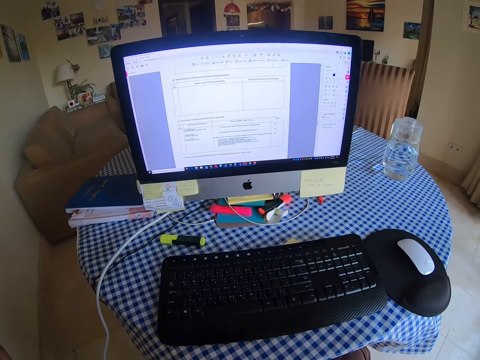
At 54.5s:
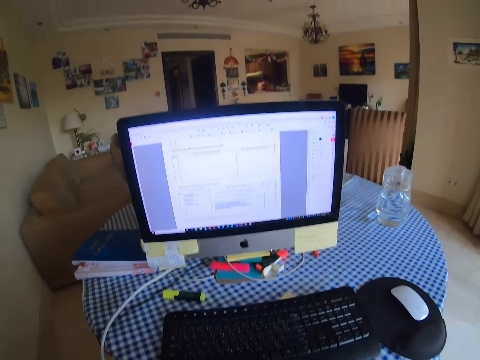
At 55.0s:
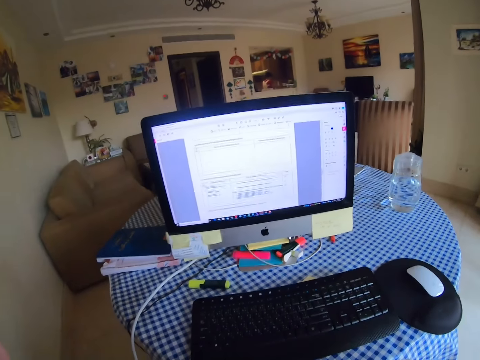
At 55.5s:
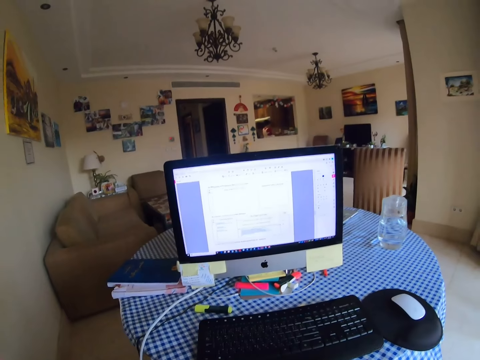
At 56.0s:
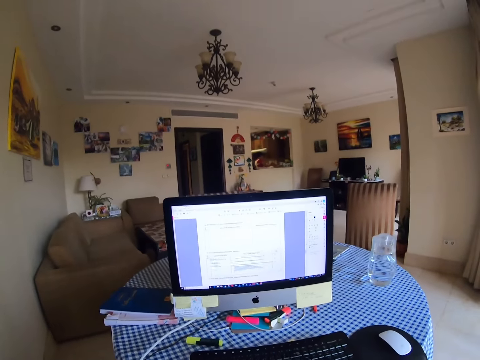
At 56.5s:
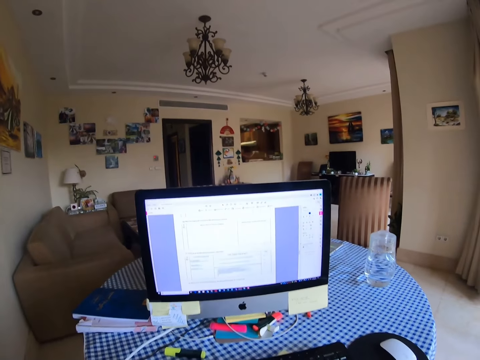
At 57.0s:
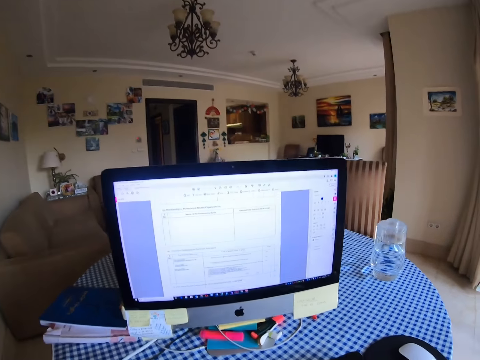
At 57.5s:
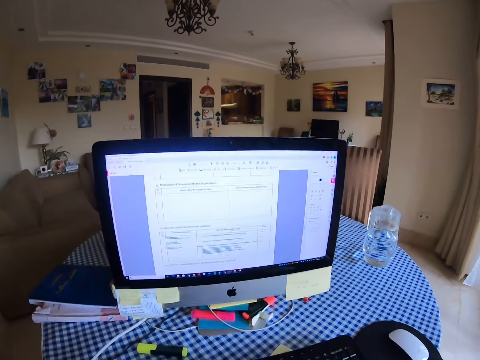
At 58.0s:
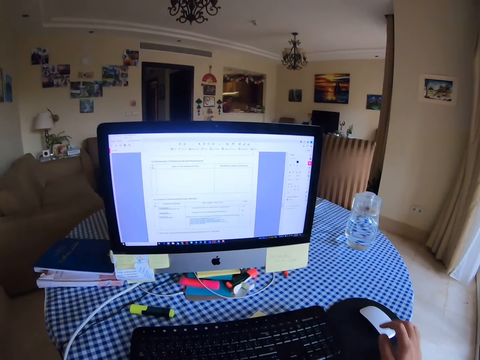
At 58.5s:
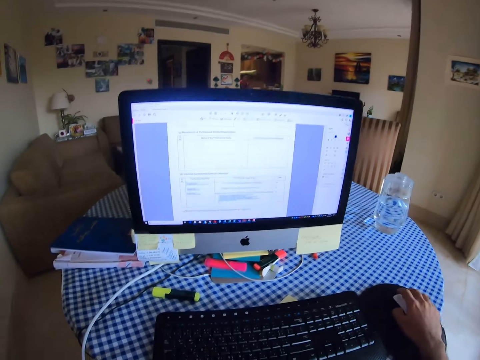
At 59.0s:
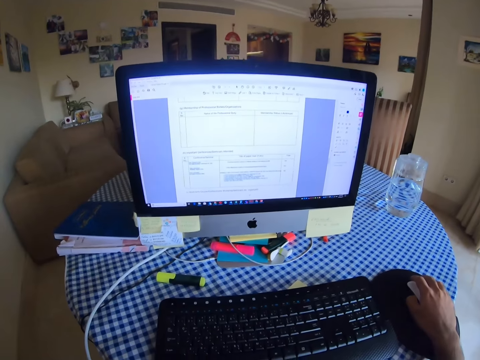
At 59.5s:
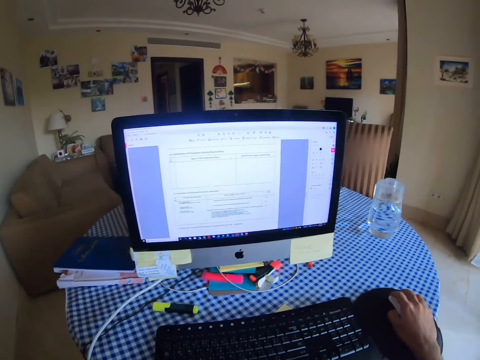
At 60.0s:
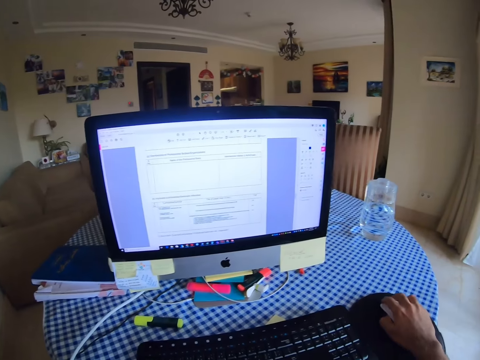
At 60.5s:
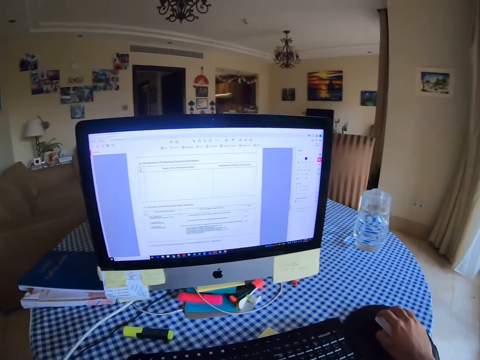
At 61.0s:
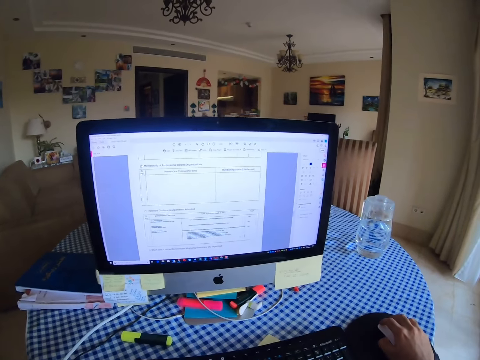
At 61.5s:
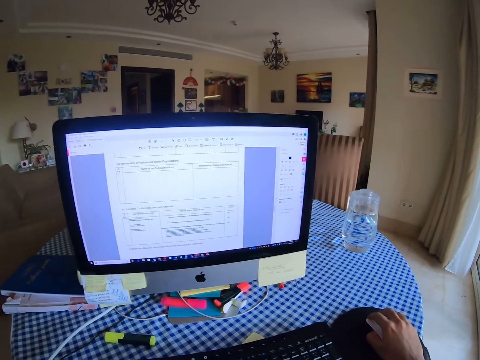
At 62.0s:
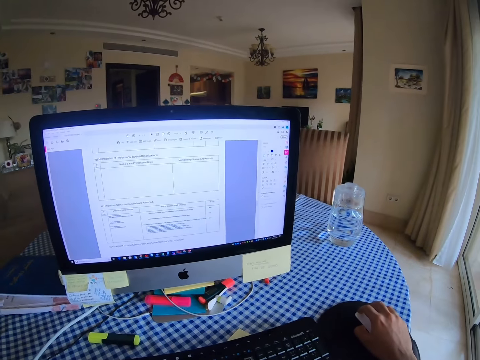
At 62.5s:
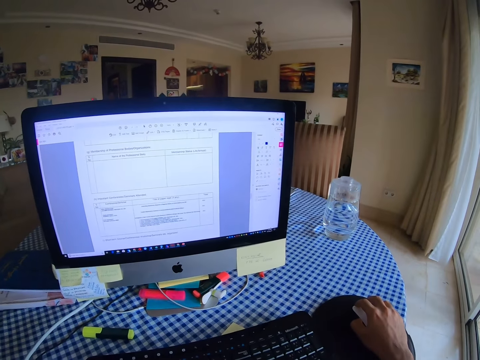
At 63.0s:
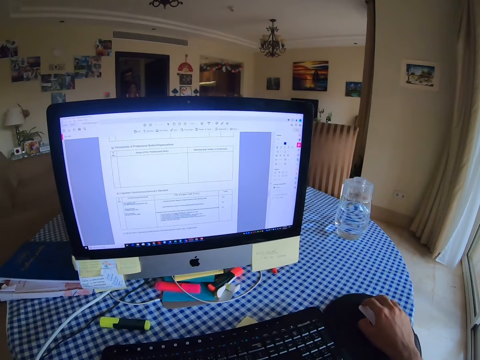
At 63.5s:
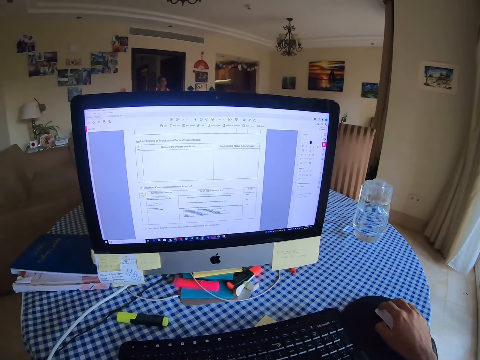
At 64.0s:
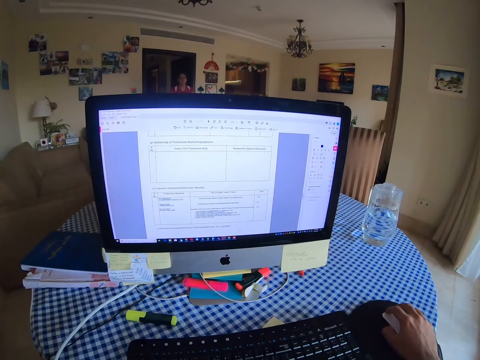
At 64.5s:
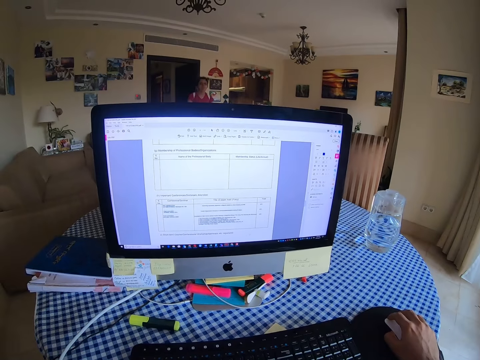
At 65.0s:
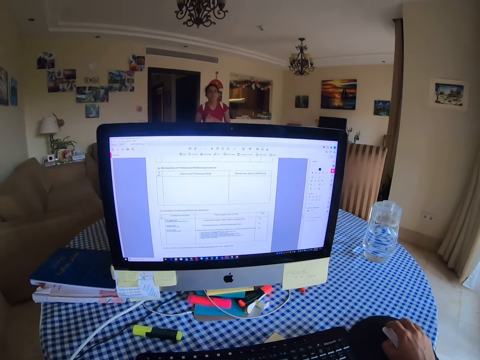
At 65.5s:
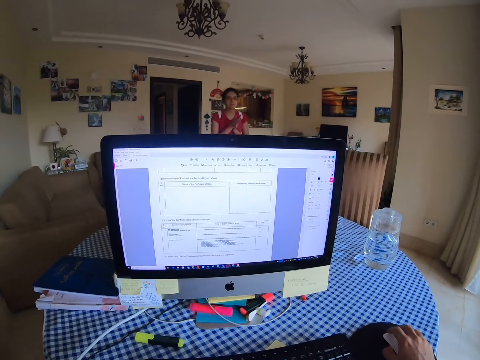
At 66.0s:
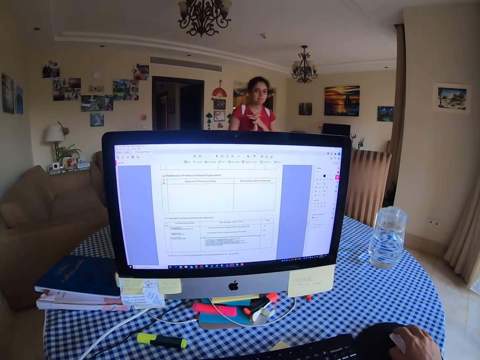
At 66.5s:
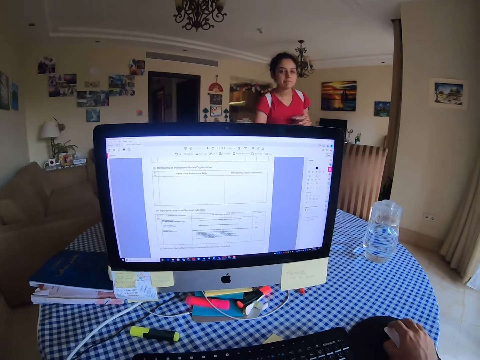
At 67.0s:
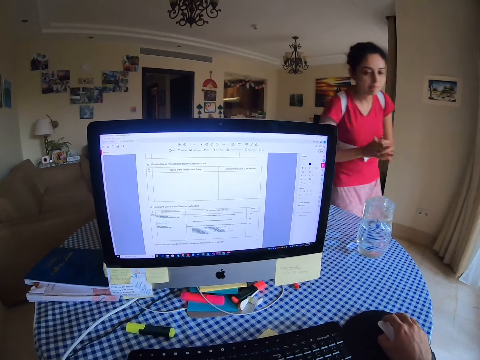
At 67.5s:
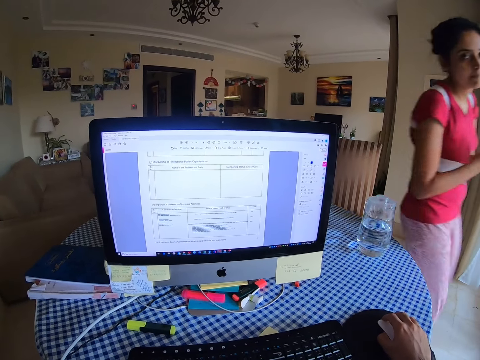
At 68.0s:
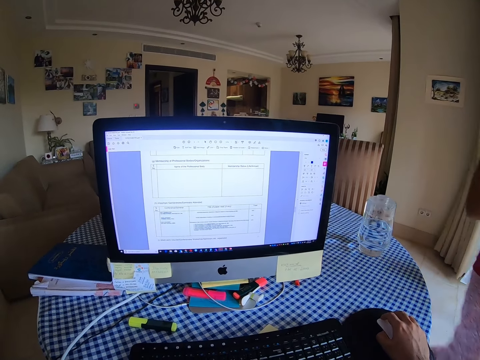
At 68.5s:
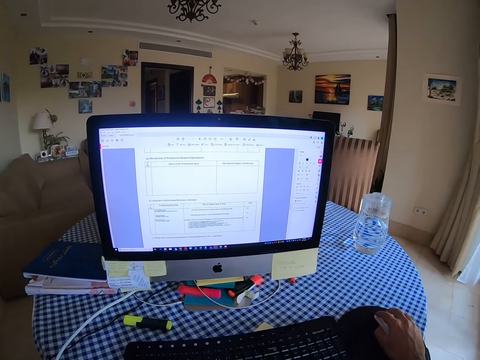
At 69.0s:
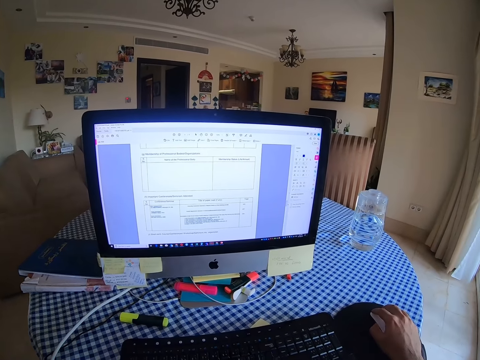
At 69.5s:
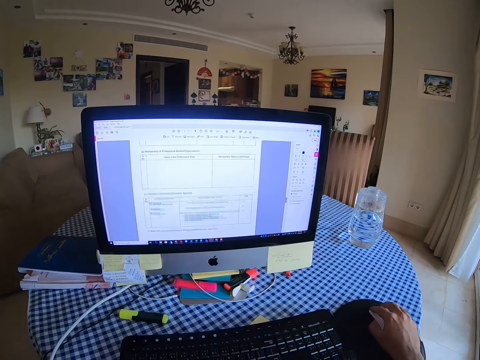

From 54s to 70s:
A woman picks something. The camera wearer scrolls the computer with a mouse. They hold the mouse. They use the mouse. The woman walks around the house.

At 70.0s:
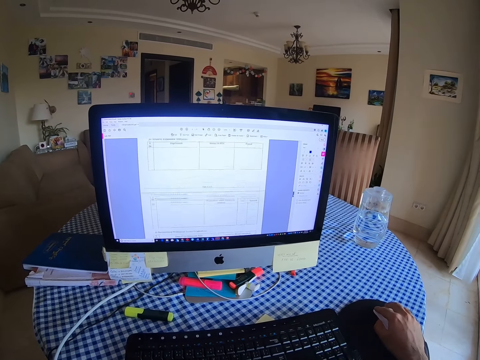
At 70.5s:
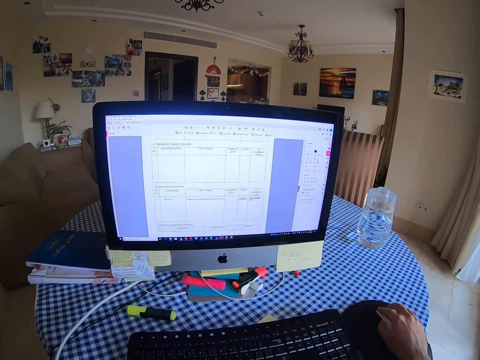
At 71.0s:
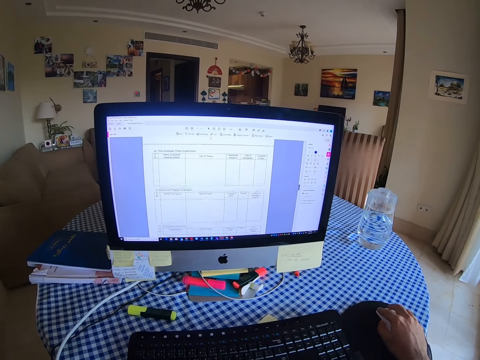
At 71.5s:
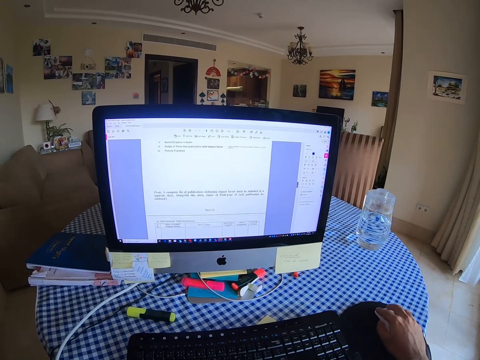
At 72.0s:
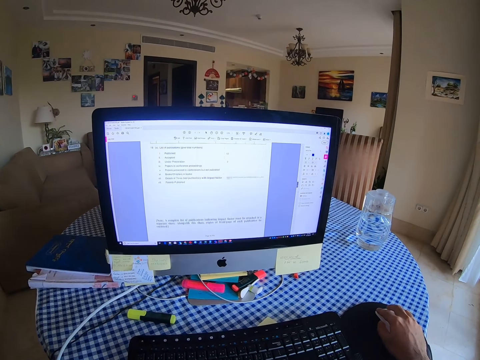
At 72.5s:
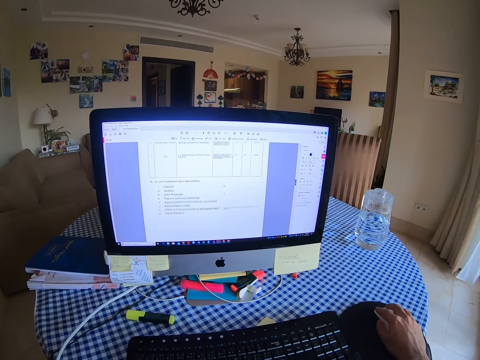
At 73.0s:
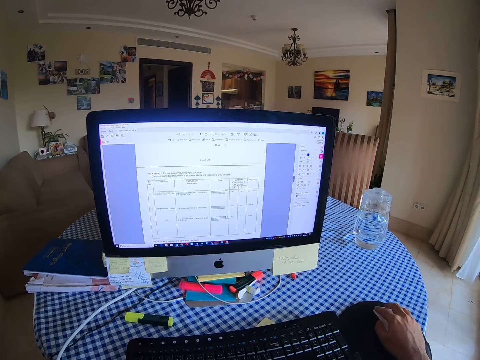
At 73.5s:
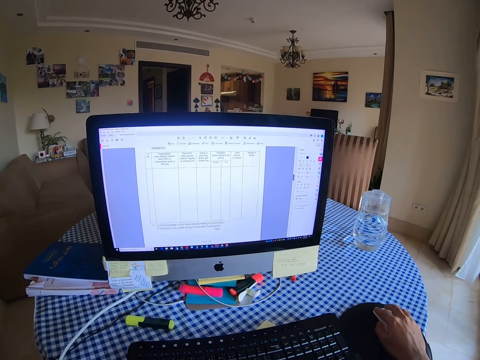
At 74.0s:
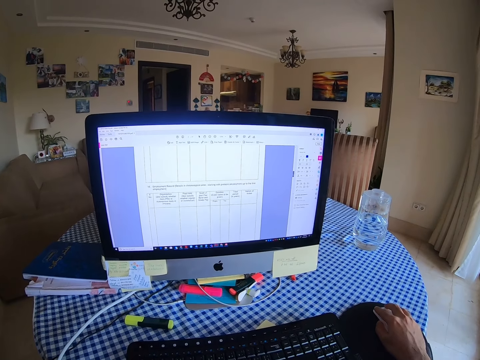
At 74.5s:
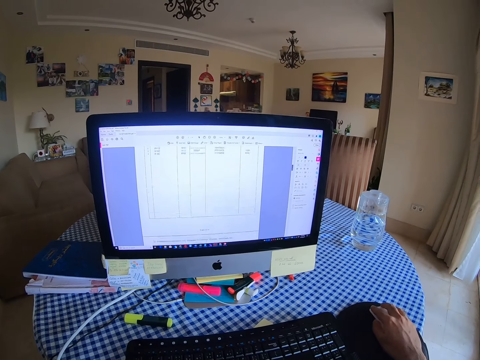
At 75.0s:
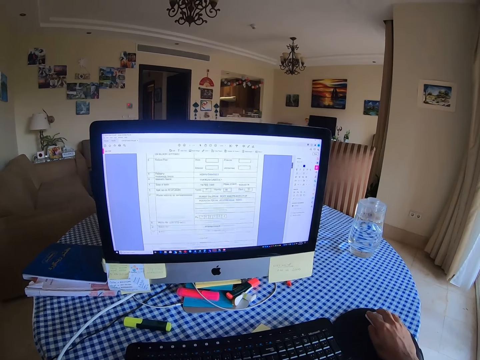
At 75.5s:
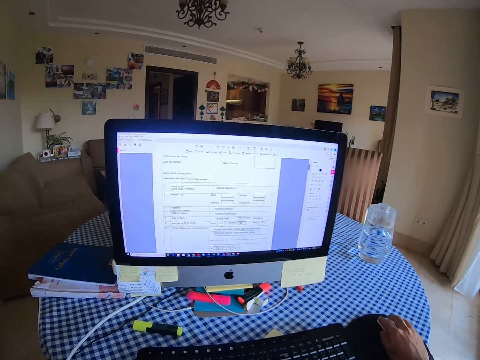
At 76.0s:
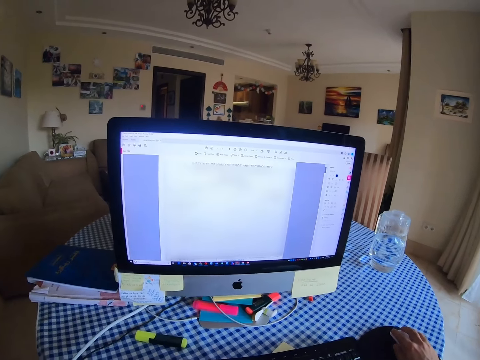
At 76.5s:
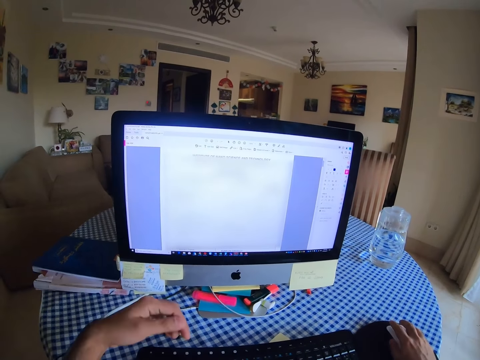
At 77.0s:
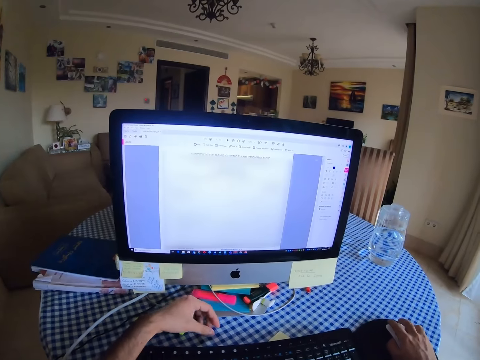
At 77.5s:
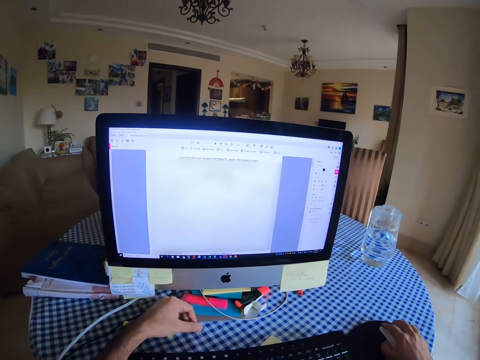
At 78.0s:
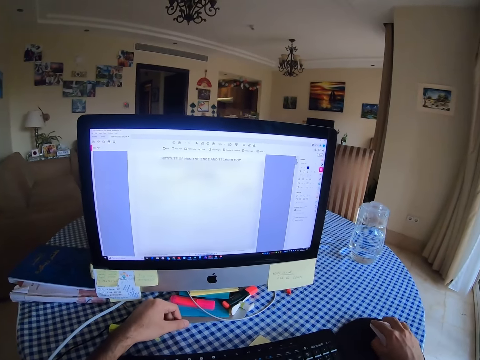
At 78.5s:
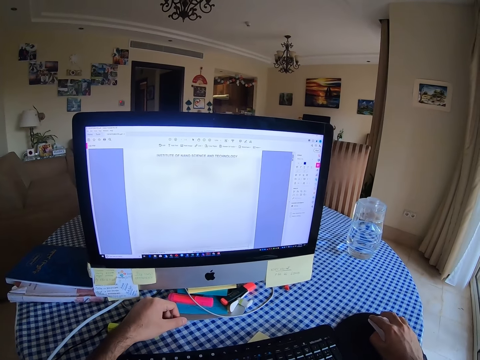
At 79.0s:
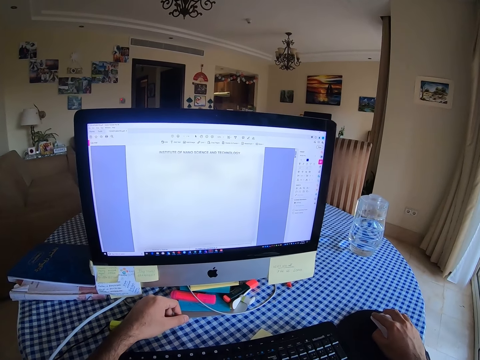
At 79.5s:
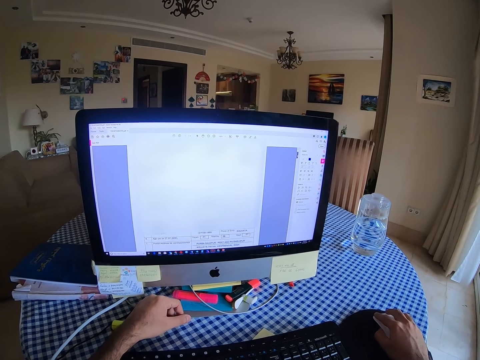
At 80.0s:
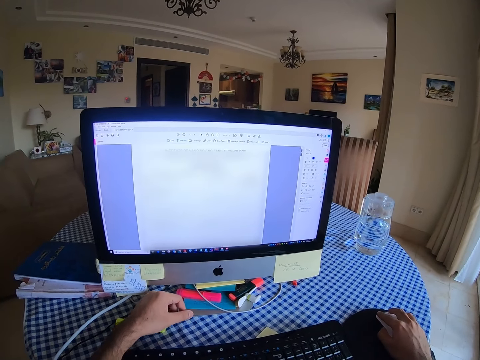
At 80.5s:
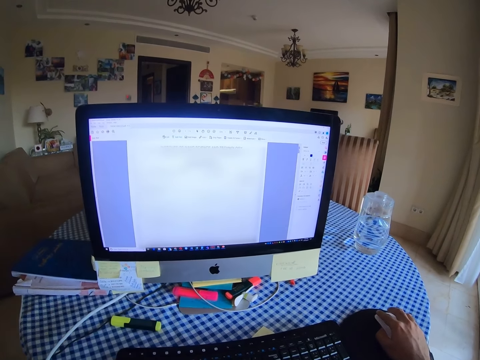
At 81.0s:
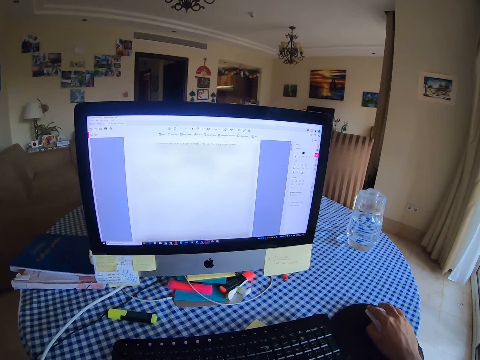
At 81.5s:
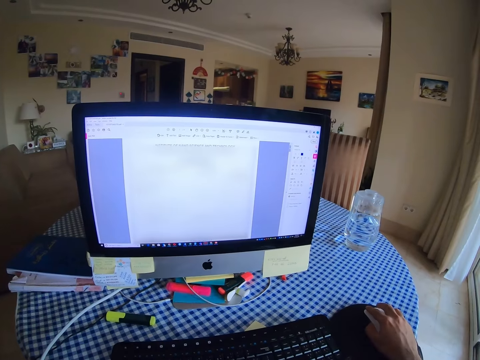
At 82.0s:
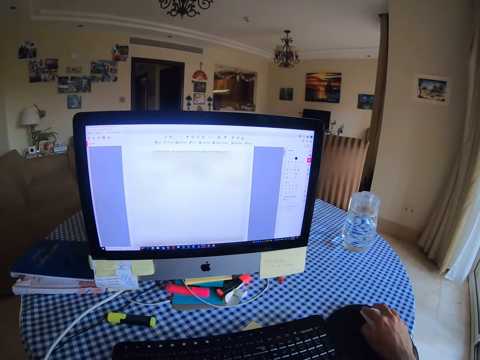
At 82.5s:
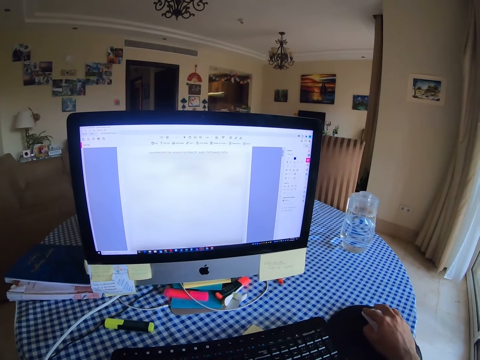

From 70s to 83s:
The camera wearer scrolls the computer with a mouse. They put their left hand on the table. They lift their left hand.
